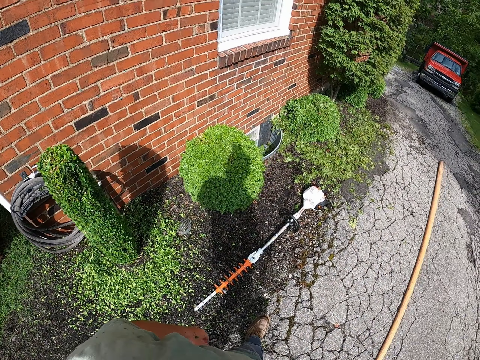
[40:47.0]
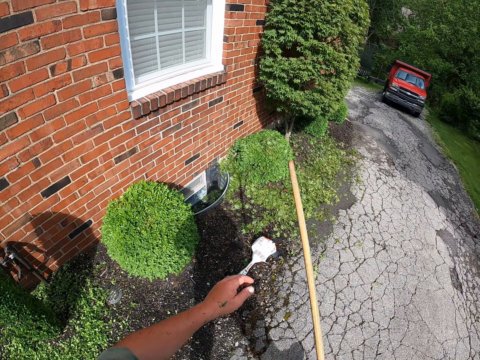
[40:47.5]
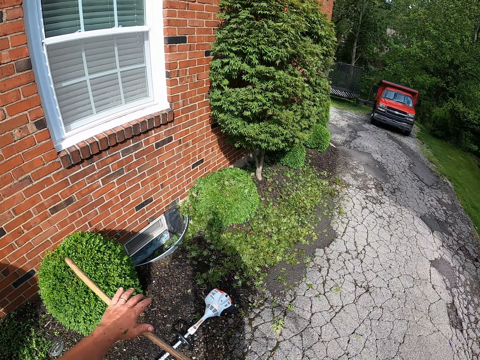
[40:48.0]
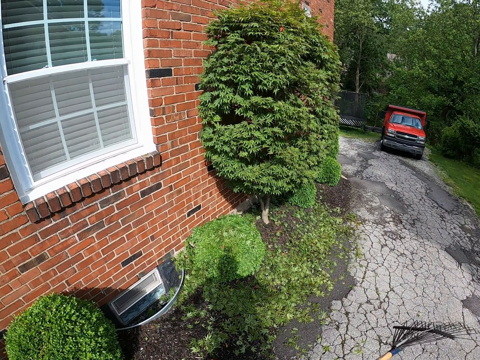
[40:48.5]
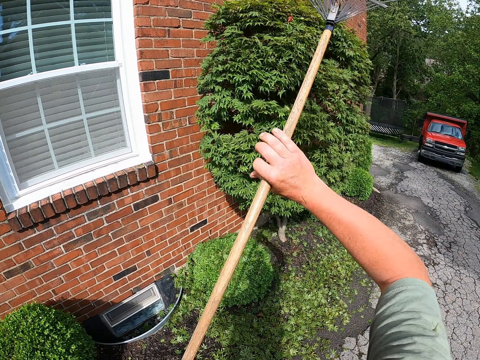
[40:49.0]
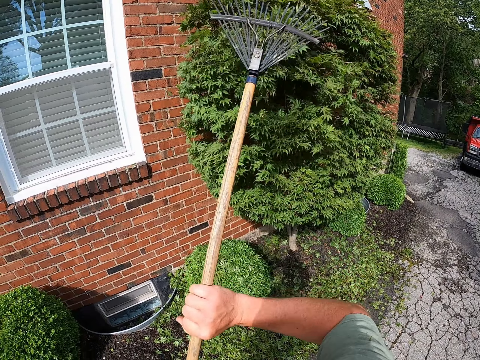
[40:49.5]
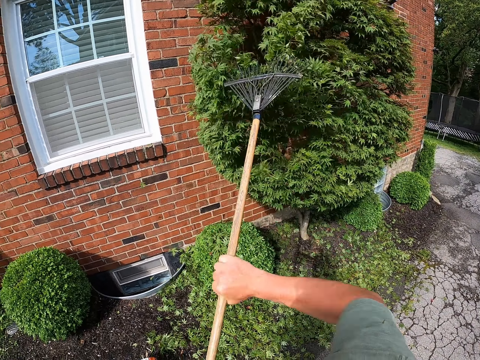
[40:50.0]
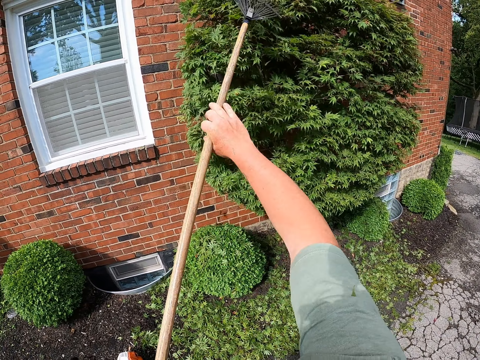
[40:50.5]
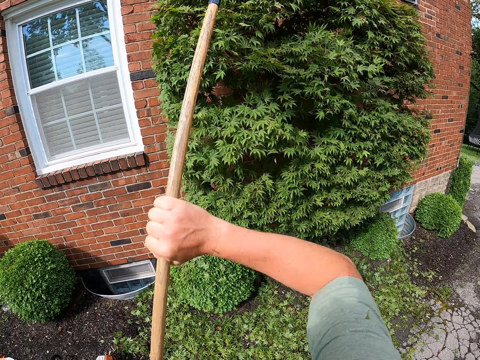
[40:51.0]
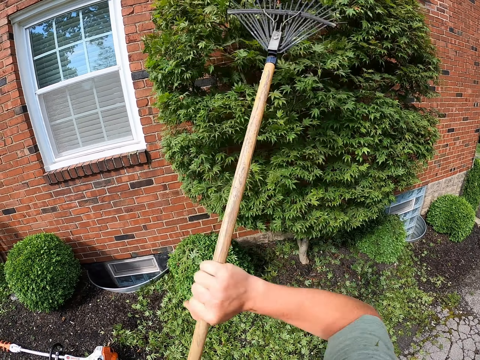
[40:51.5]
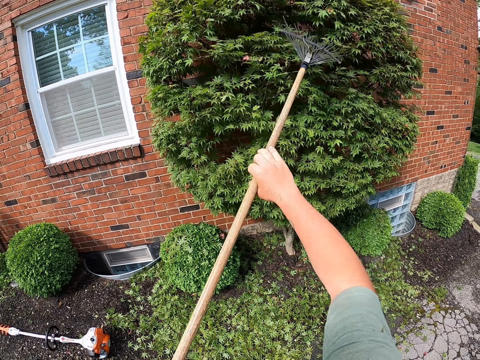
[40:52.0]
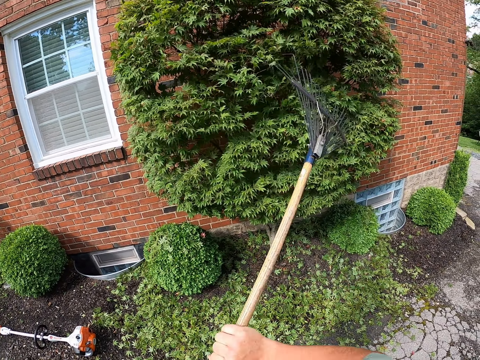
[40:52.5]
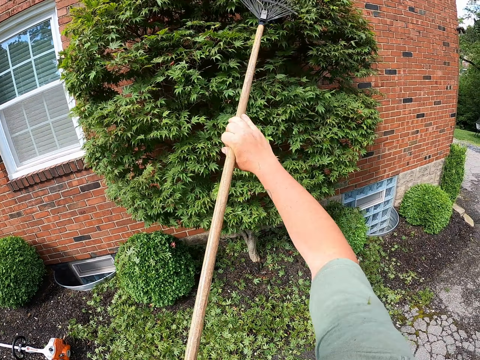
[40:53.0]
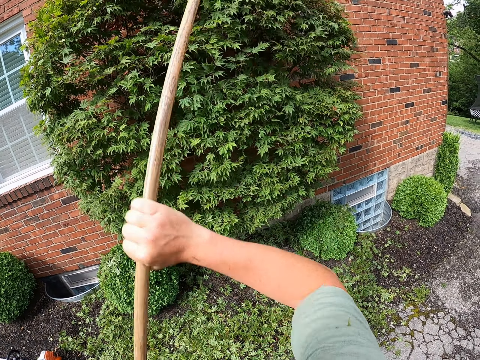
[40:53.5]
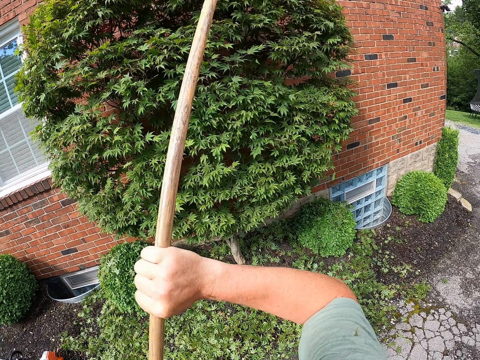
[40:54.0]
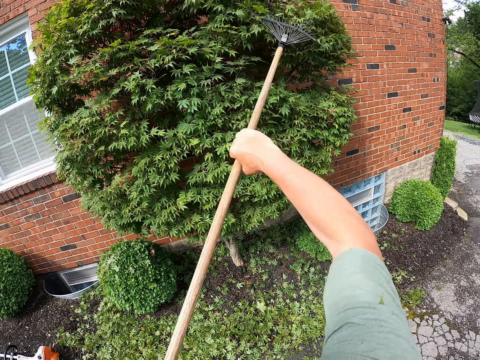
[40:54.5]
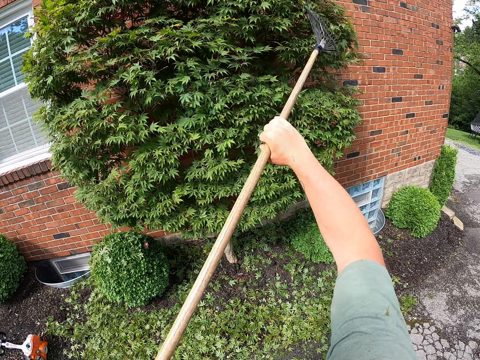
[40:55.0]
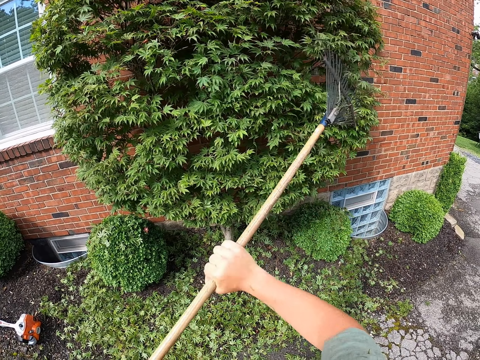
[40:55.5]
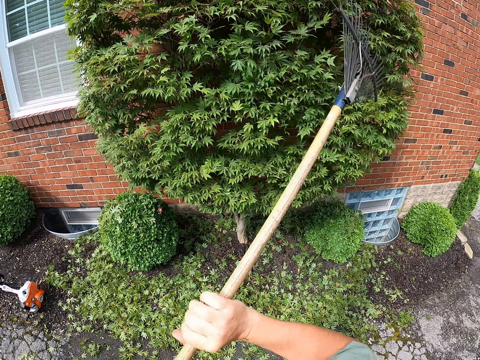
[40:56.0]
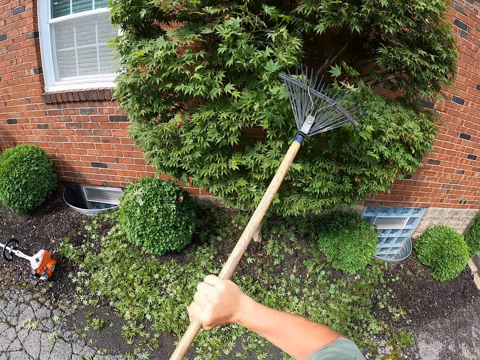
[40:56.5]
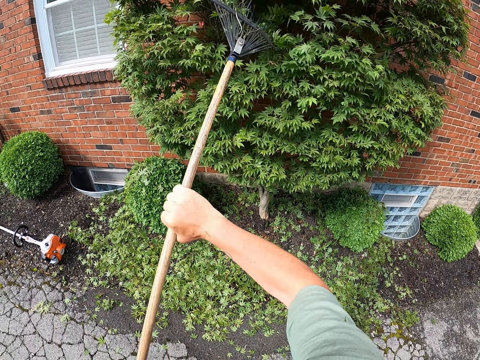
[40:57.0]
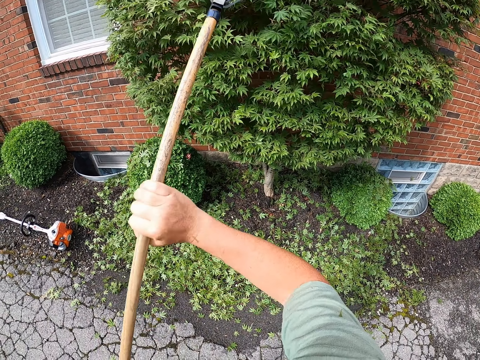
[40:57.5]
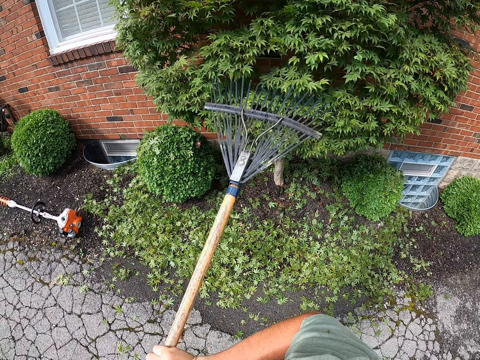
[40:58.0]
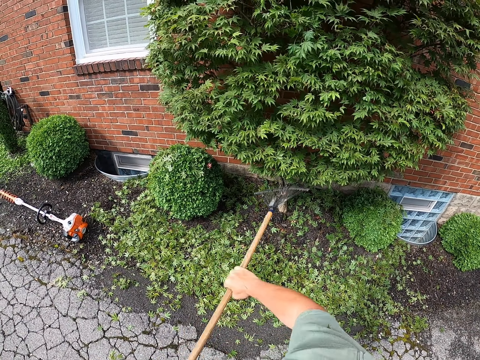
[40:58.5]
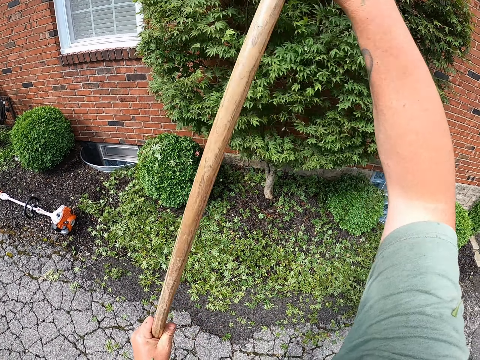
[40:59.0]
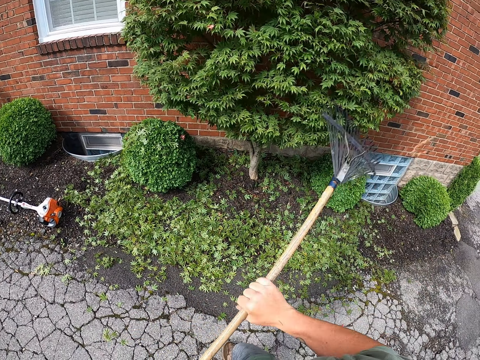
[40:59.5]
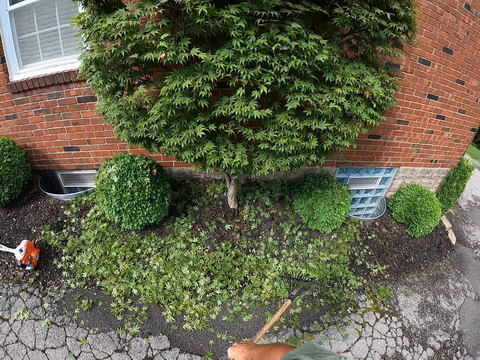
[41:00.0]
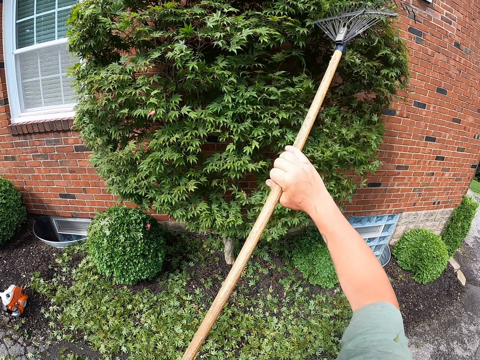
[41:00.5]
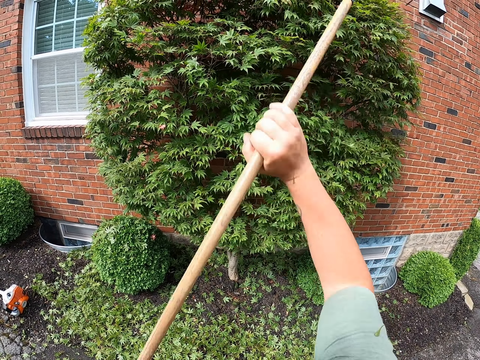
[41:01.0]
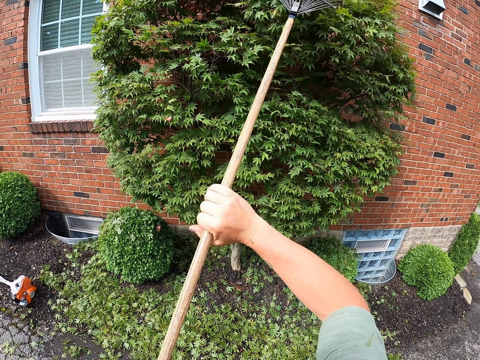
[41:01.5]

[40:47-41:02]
The camera wearer holds a rake. They scrape a tree with the rake. They clean the tree leaves using the lawn rake. They continue cleaning the tree leaves. They brush the tree with the rake. They brush the tree with the rake again.

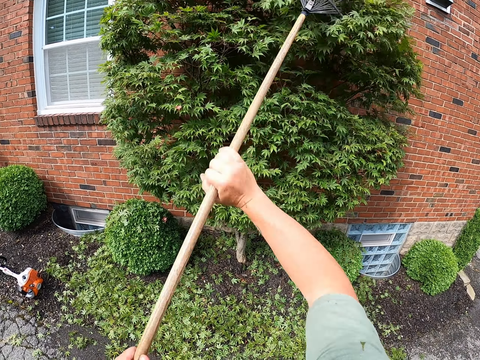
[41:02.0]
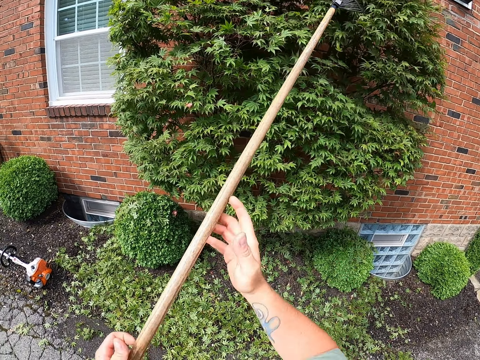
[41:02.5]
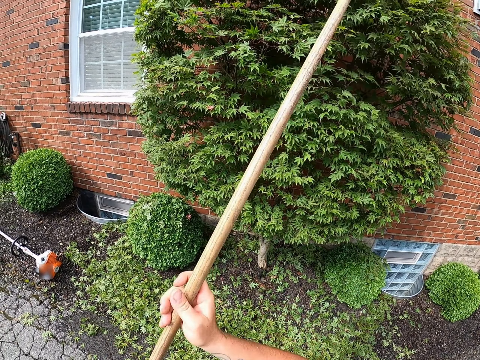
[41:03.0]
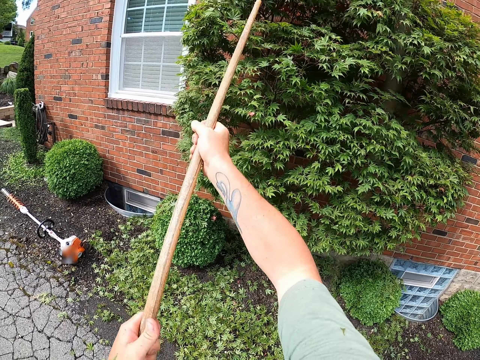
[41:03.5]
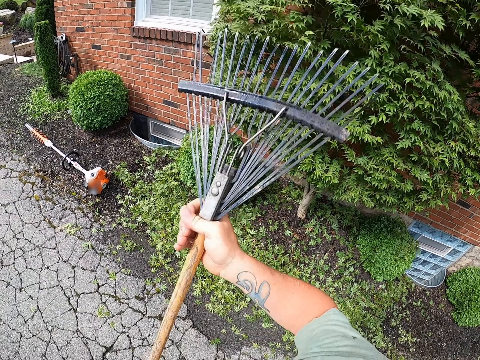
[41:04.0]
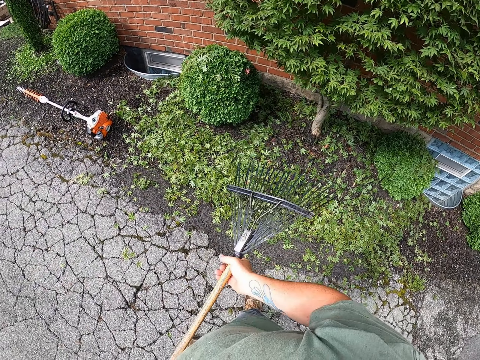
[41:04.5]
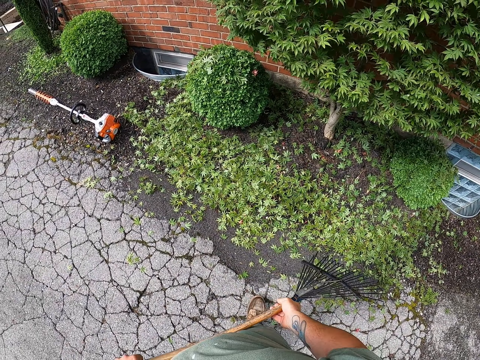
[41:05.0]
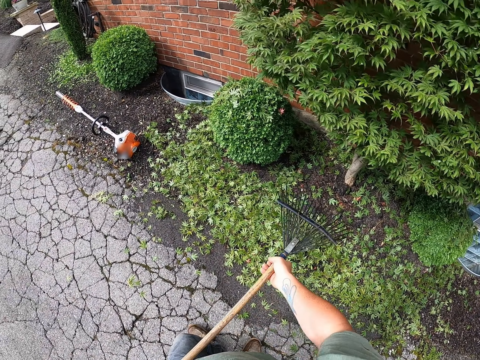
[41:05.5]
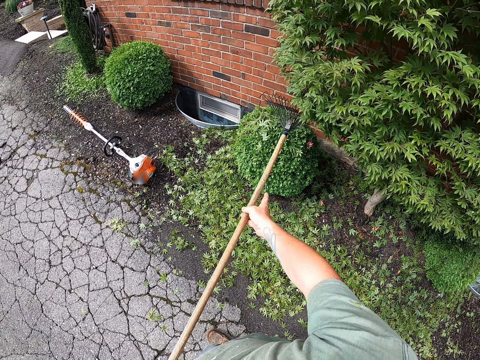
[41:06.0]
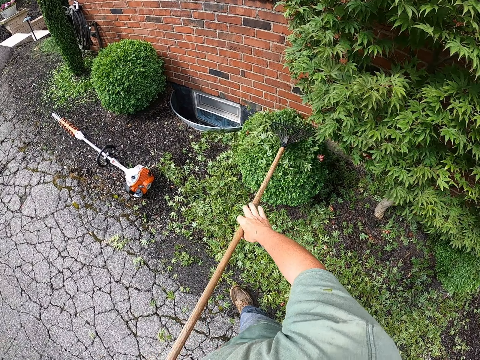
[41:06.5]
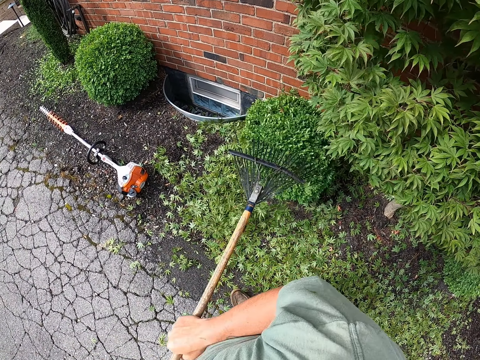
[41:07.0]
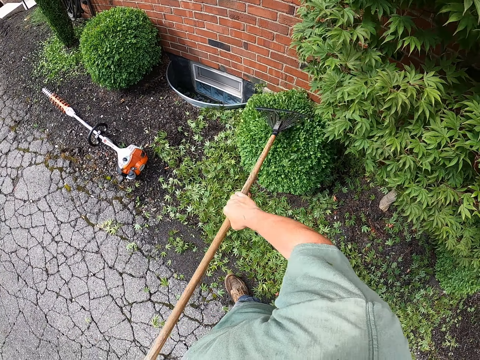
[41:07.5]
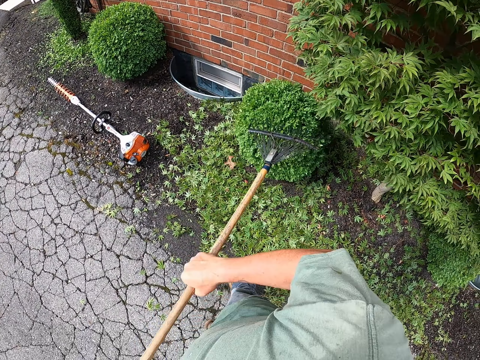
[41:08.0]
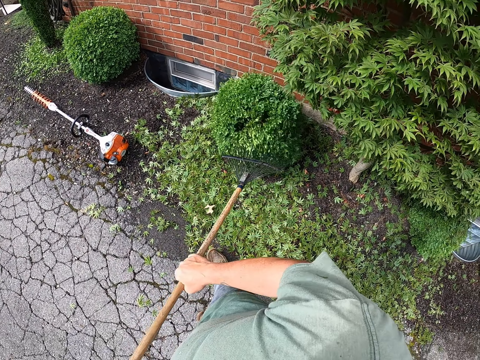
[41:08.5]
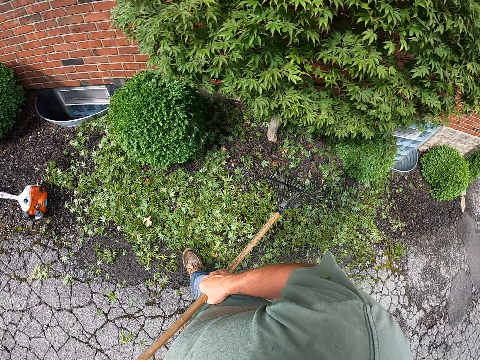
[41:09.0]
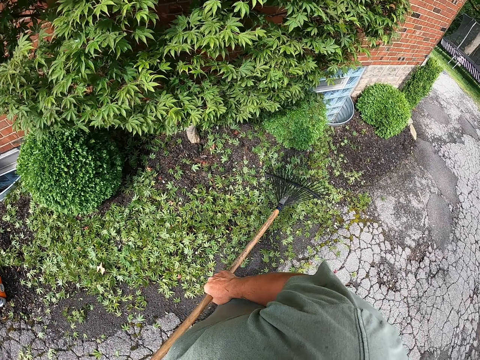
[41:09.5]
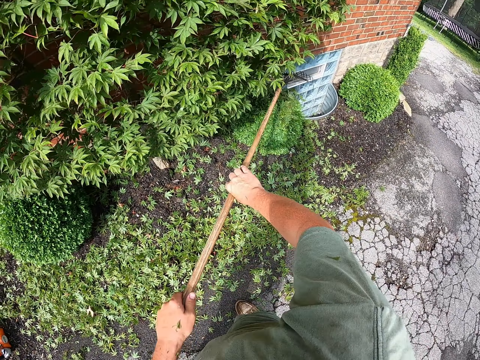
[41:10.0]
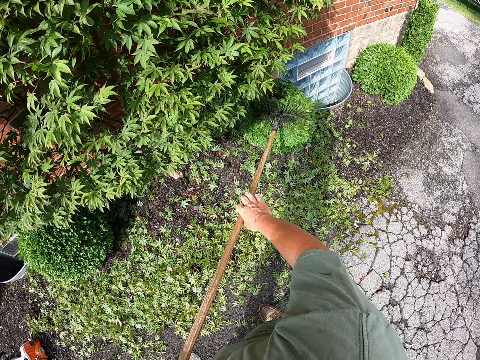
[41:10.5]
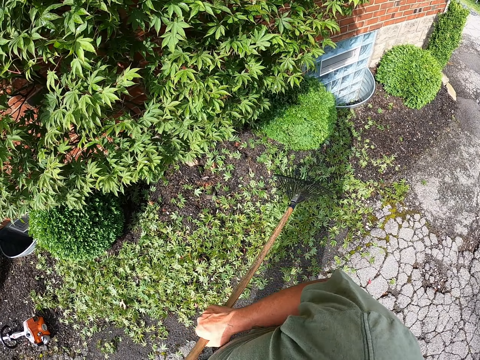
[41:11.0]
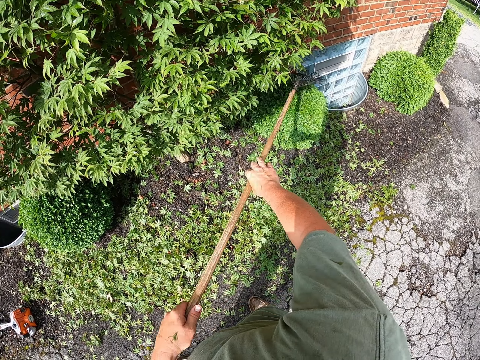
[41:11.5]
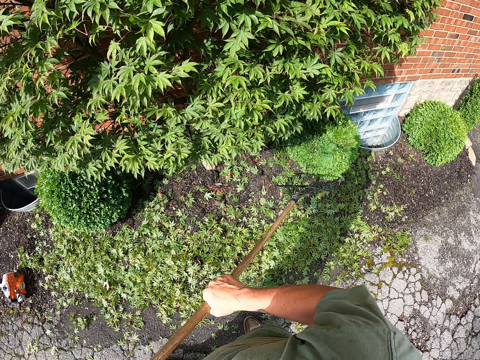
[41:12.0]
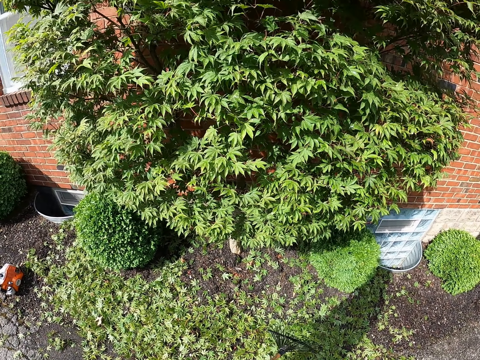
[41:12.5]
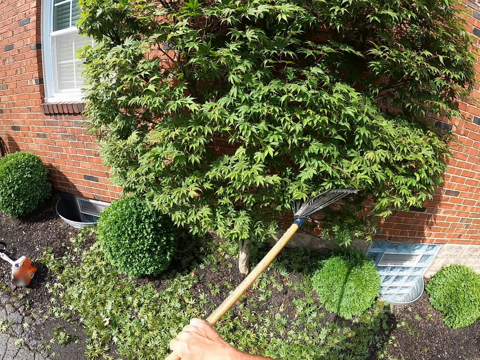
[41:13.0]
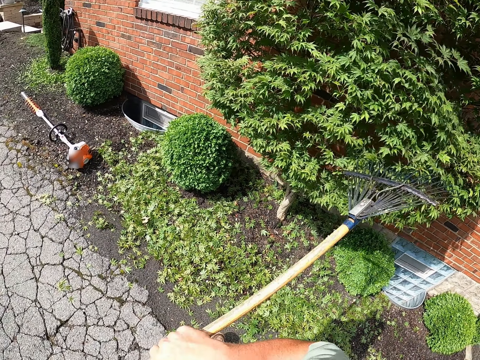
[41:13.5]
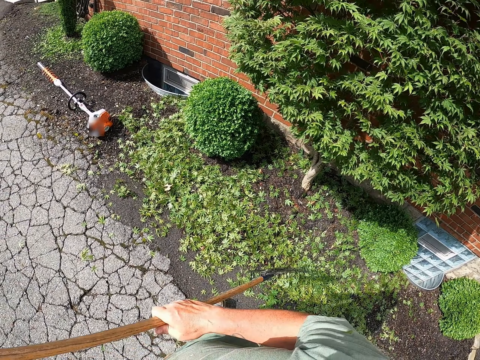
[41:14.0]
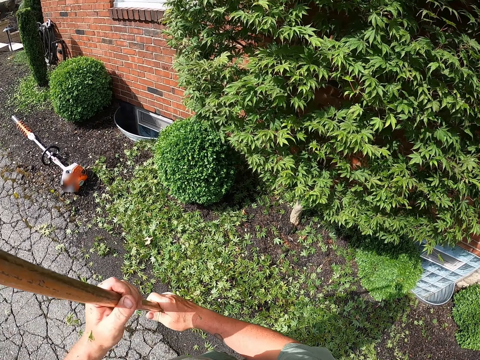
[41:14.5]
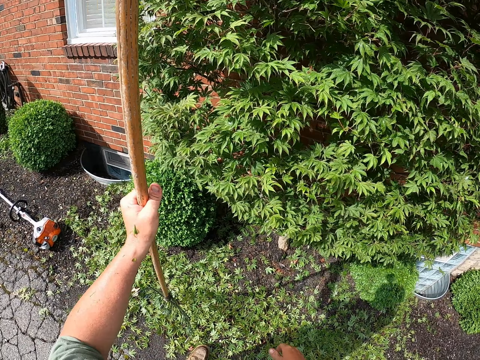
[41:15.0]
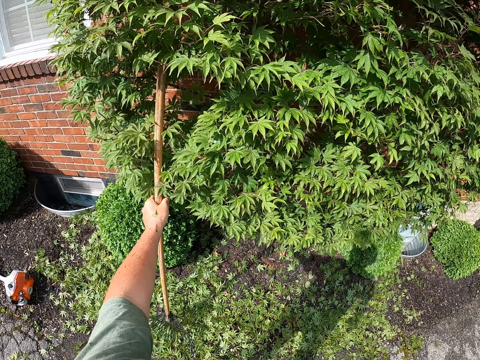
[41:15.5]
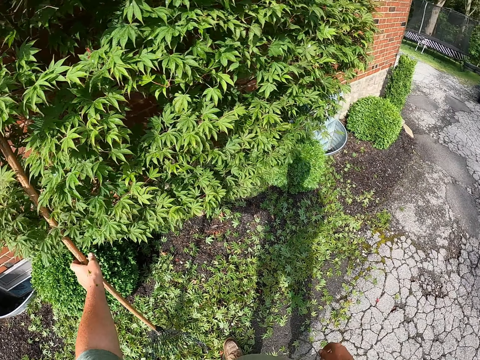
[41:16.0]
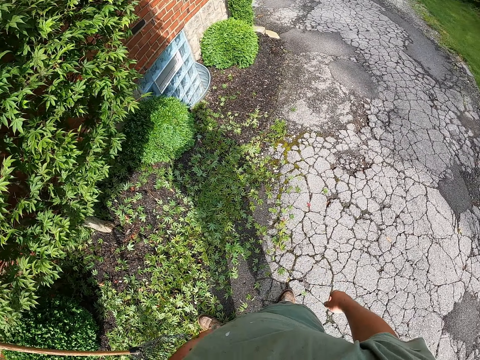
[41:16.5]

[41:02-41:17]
The camera wearer rubs a tree with a rake. They hold the rake and rub the tree with the rake. They stop cleaning the tree leaves. They scrape a flower with the rake. They start cleaning the plant's leaves. They stop cleaning the plant leaves. They move around. They scrape the flower with the rake. They start cleaning another plant's leaves using the lawn rake. They stop cleaning the plant leaves. They continue cleaning the tree leaves. They rub the tree with the rake. They stop cleaning the tree leaves. They put the lawn rake on the ground leaning on the tree branches. They turn right. They move around.
